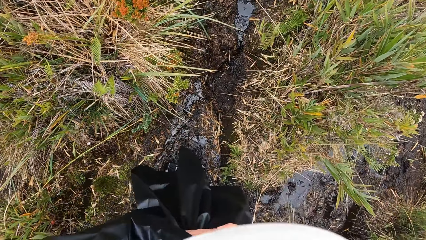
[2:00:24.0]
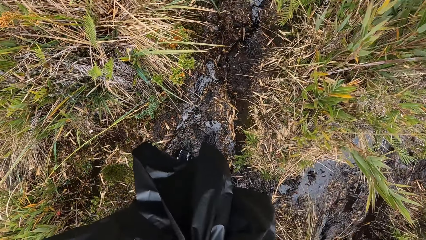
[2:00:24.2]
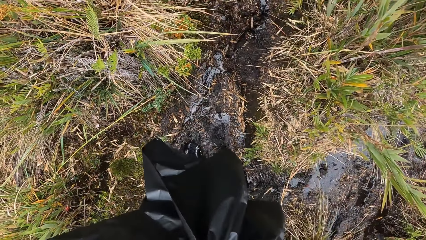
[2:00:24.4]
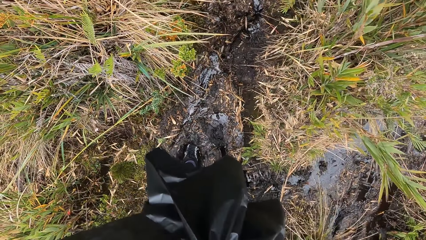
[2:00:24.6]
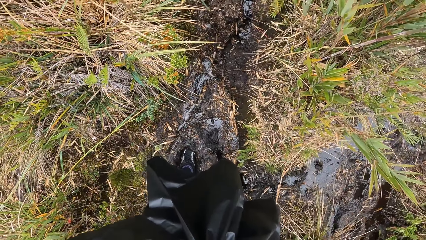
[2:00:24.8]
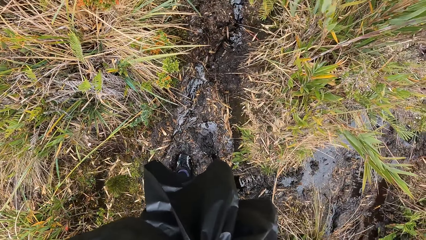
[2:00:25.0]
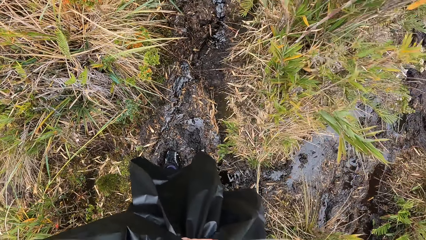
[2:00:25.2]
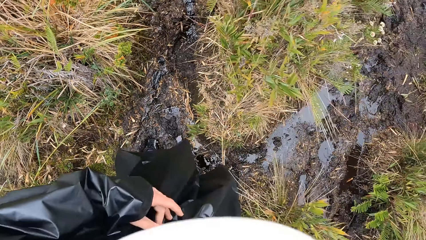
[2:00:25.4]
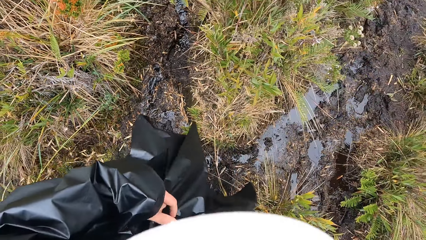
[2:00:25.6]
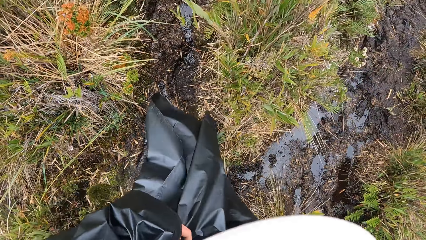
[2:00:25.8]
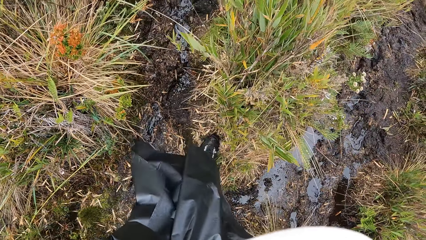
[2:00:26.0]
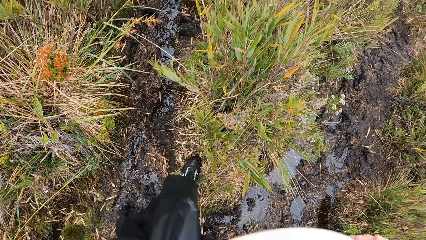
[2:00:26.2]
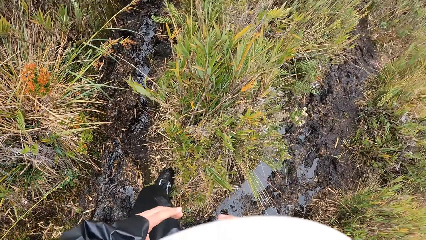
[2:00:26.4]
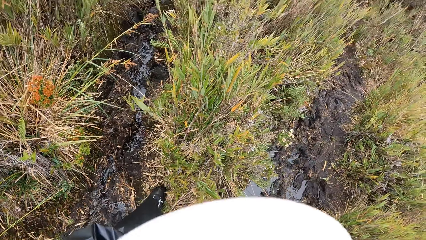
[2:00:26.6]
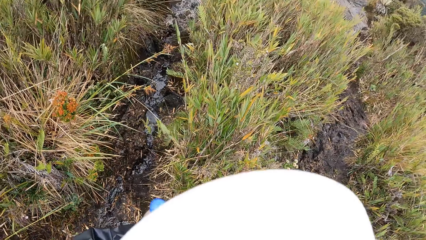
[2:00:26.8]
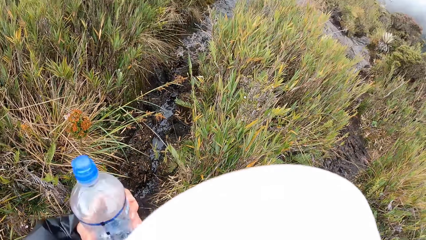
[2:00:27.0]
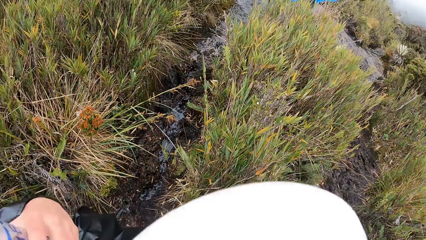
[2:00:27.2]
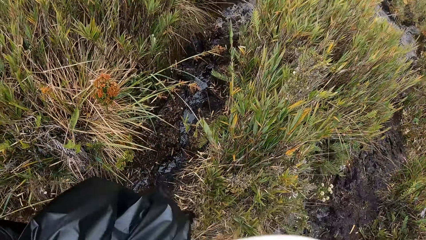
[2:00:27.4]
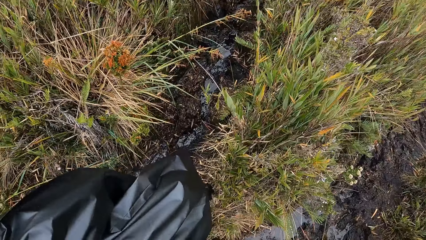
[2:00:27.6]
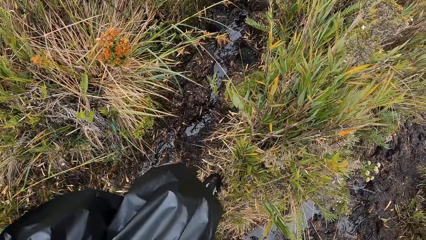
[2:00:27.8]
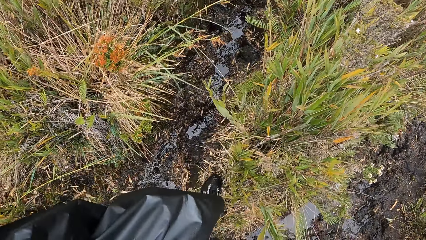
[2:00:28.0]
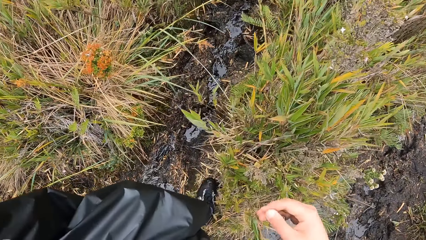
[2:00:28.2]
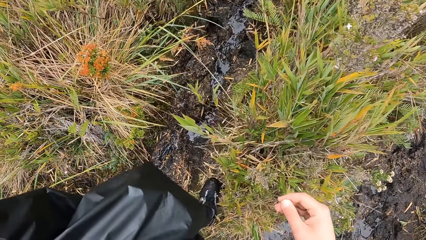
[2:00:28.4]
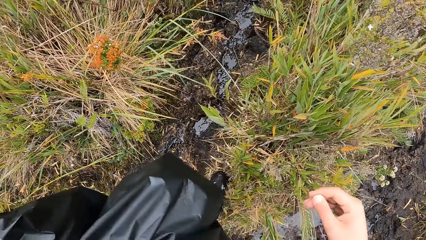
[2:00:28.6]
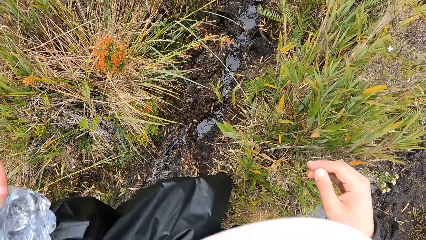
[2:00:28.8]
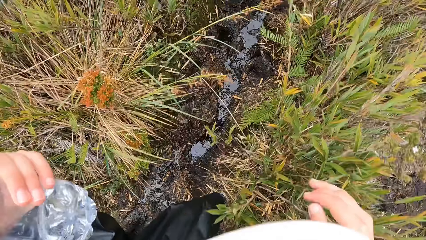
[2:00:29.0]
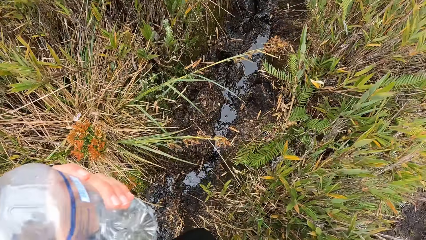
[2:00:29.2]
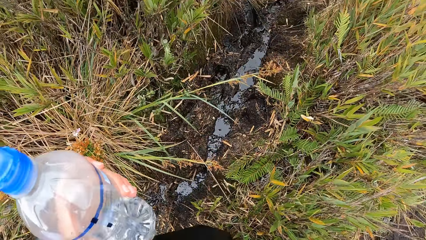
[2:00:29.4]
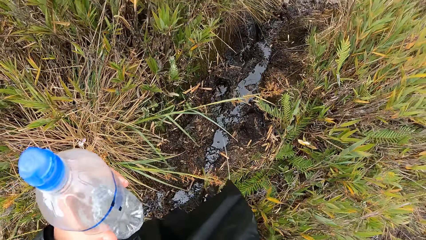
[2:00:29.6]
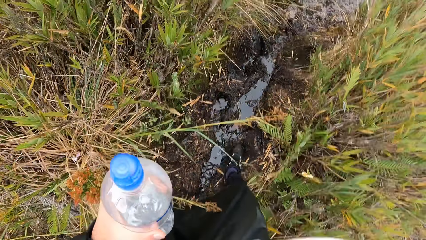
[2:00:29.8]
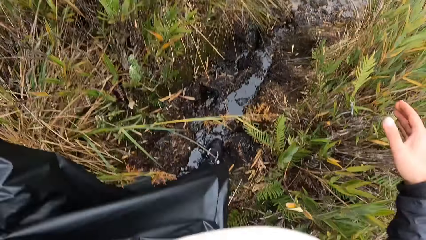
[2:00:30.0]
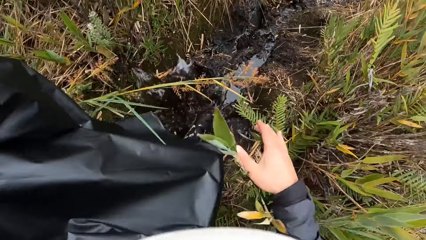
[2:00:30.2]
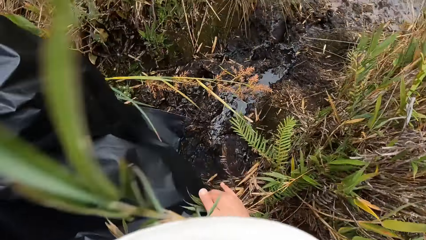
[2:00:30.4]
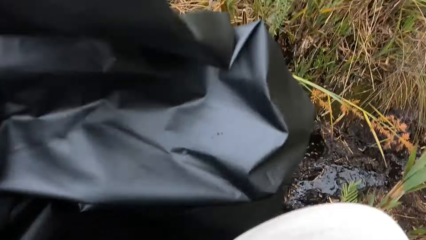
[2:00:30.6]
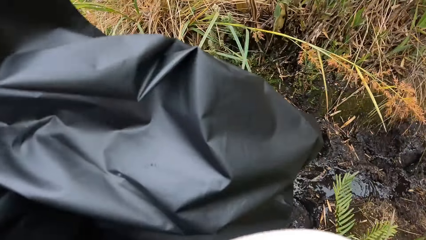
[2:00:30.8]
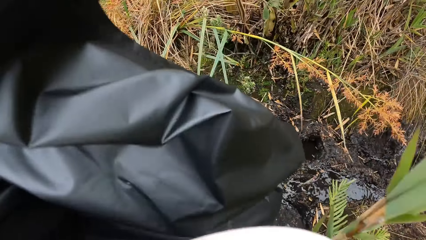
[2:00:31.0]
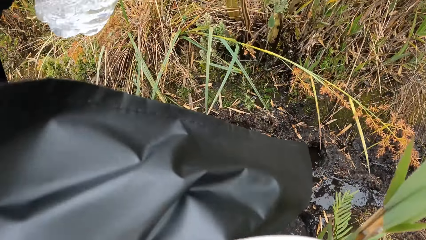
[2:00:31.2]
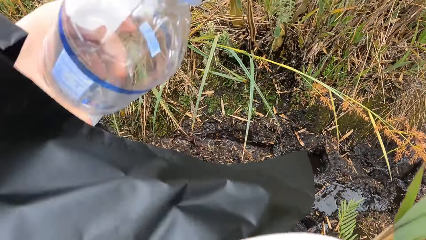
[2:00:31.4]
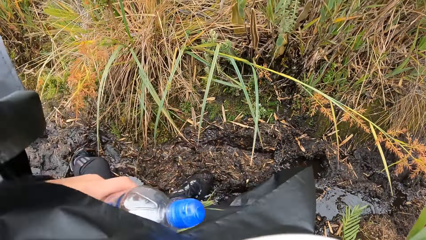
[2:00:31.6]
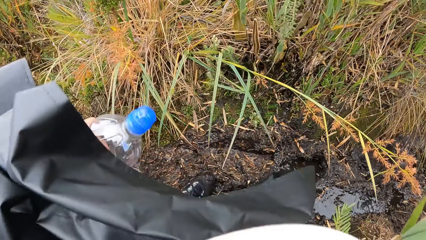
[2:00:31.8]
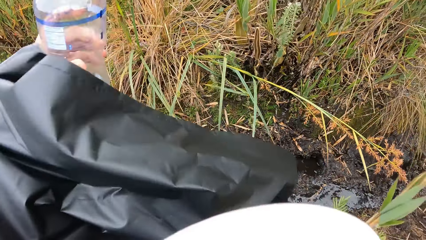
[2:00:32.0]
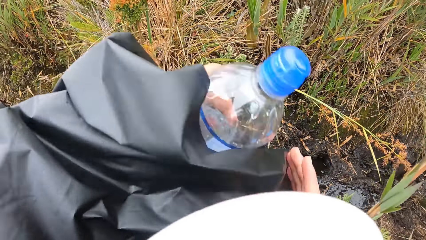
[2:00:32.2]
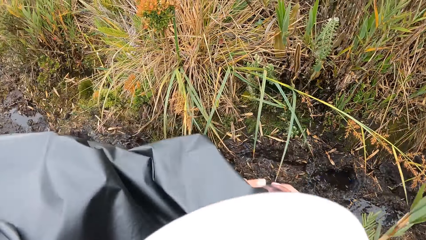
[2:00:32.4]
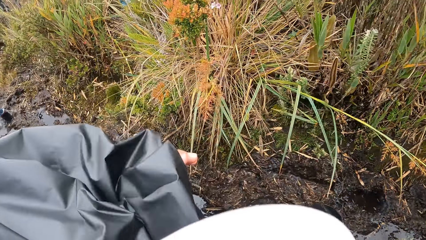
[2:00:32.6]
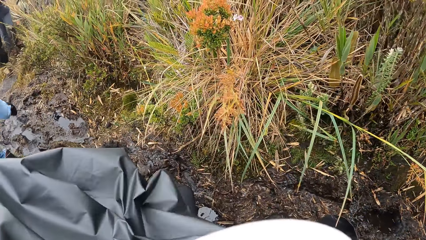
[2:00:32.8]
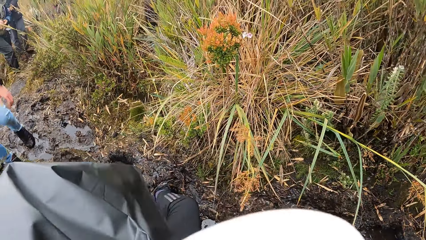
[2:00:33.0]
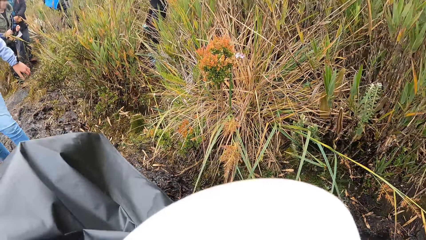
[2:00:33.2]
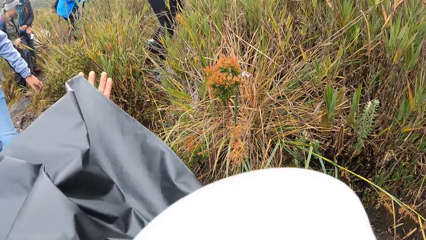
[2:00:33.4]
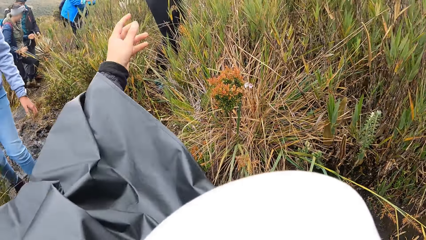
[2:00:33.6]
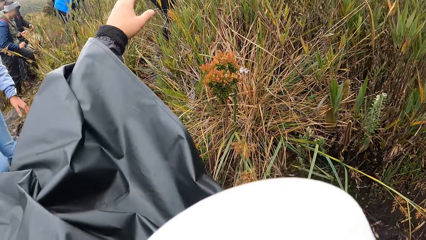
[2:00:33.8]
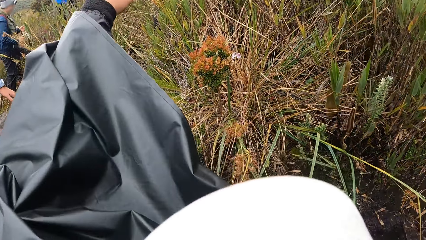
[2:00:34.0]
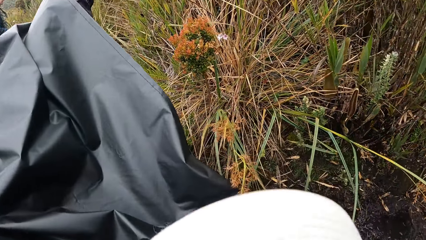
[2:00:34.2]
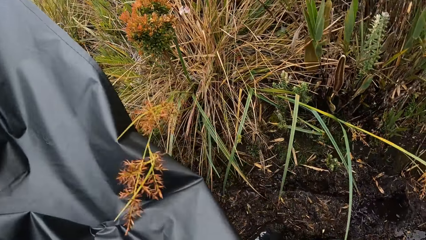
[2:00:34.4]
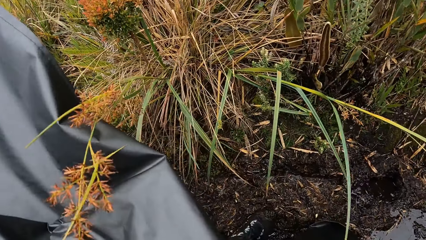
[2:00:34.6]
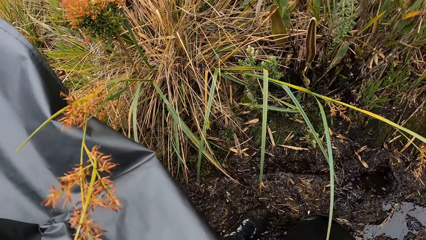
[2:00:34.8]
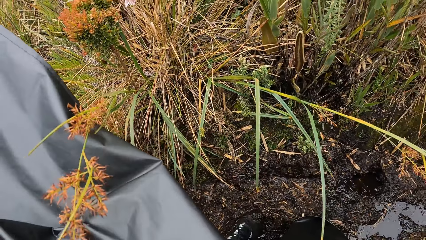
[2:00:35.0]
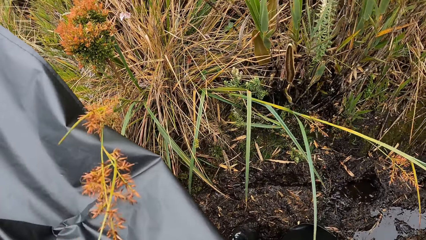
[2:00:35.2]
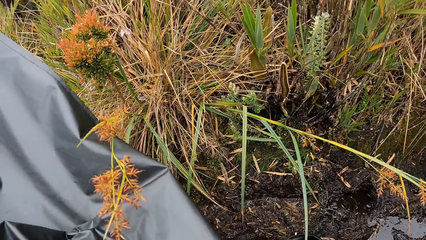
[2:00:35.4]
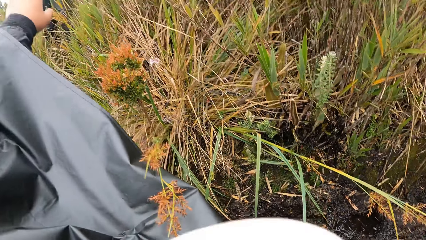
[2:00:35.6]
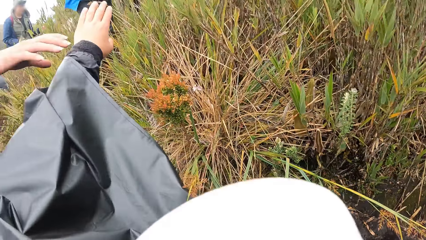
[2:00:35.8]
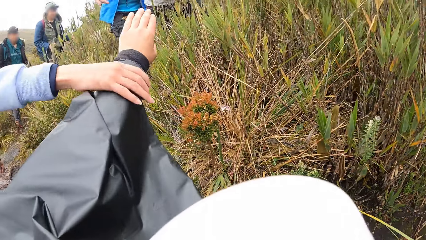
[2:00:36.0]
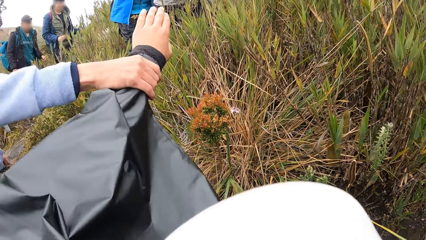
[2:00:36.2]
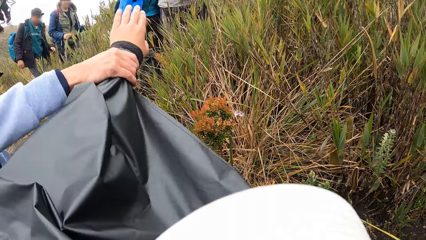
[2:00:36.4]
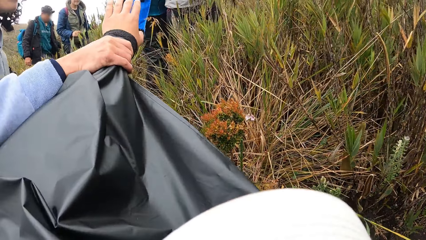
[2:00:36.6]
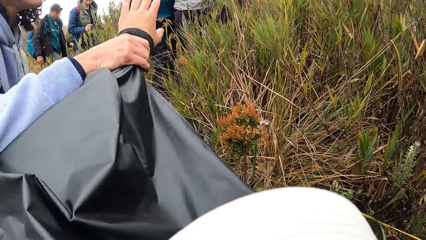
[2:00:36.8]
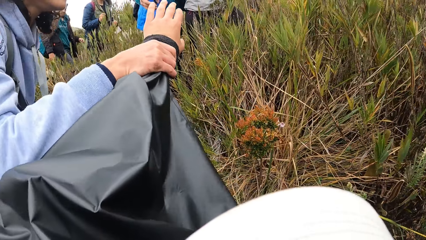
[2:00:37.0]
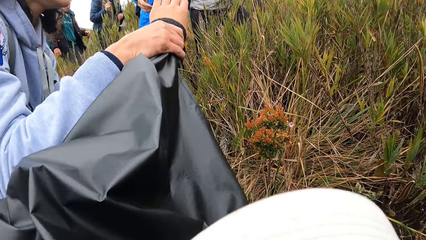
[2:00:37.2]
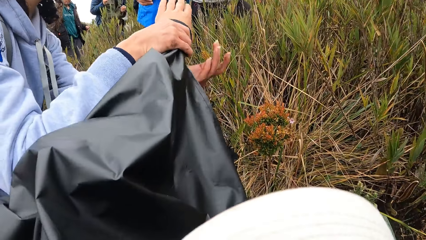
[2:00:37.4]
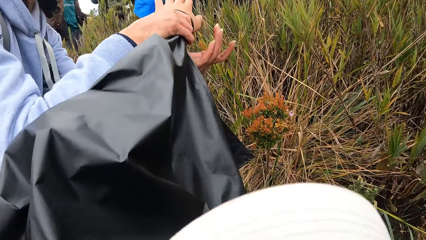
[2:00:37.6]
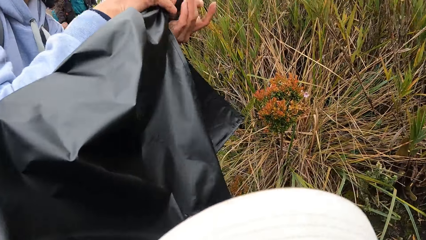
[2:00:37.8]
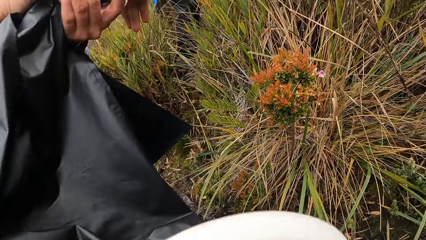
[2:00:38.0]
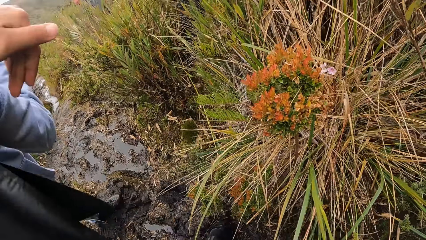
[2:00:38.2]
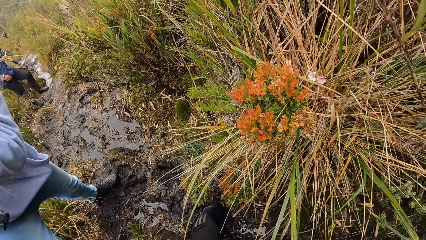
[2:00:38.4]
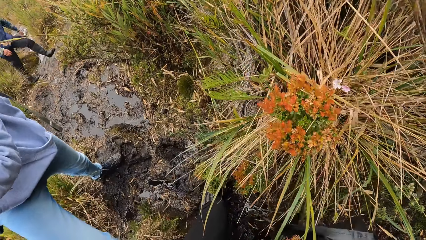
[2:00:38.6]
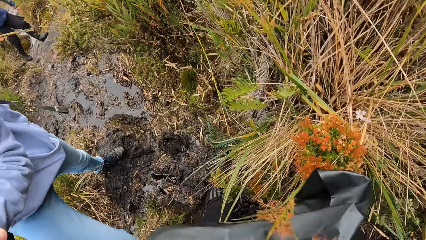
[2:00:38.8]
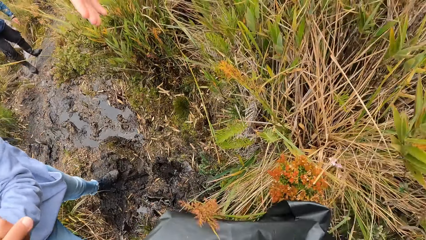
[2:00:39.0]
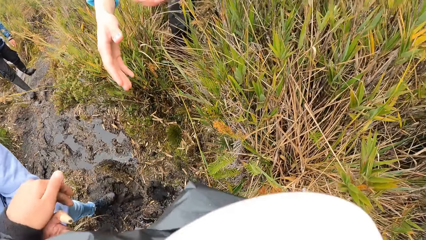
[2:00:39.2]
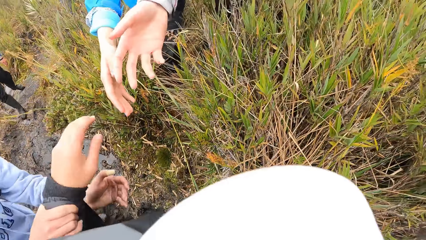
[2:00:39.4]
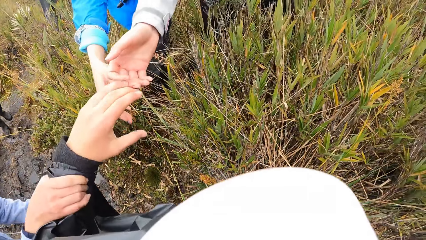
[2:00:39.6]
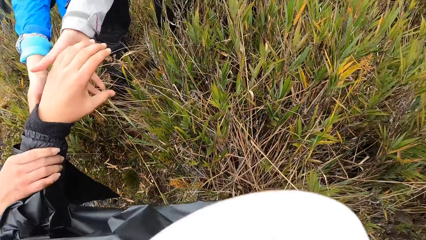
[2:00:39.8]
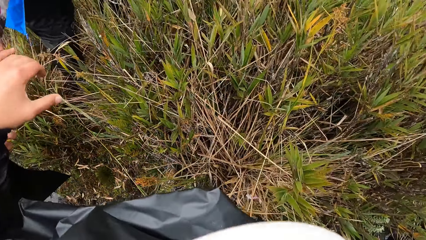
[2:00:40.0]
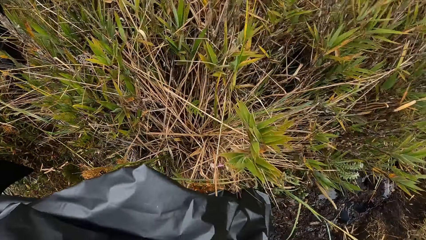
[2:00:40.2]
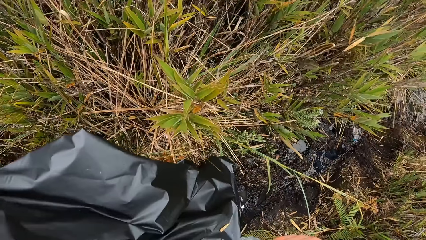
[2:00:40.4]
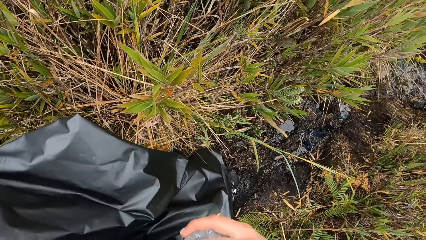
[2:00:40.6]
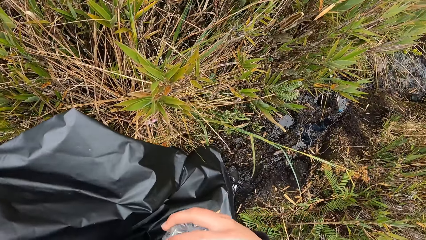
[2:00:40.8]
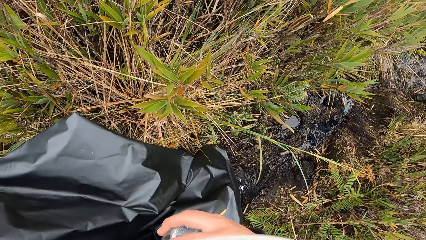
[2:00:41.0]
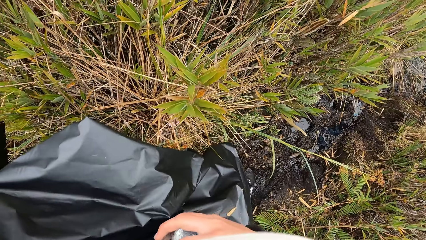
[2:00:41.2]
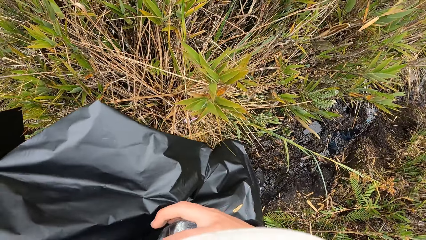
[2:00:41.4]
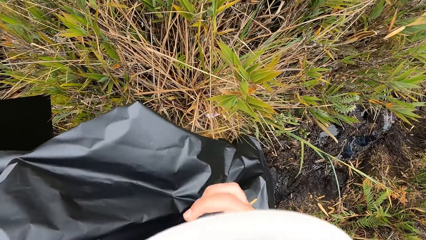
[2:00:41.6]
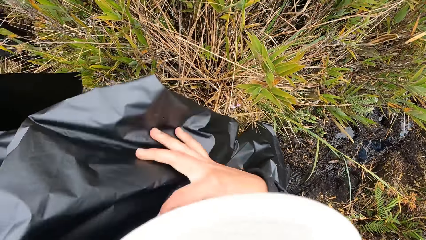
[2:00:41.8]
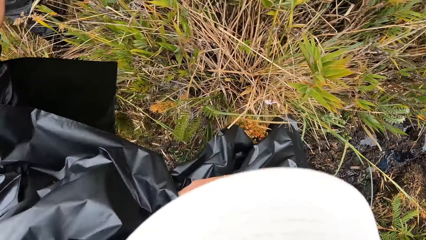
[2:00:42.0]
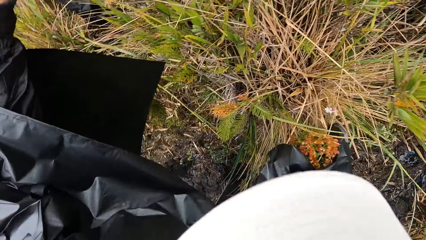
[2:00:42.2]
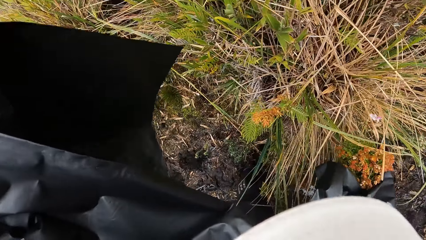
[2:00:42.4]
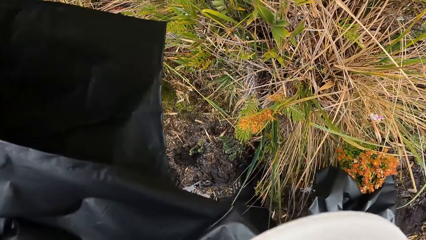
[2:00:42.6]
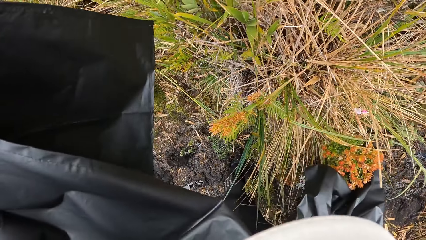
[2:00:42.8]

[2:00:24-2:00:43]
The camera wearer passes the water bottle to the left hand. Her feet get stuck in the muddy path in the forest. She passes the water bottle from her right hand to her left hand. She passes the water bottle from her left hand to her right hand. She raises the left hand. A woman pulls the camera wearer's left hand with her right hand. The woman pulls the camera wearer's left hand with both hands. A group of people pull the camera wearer's left hand with their hands.
